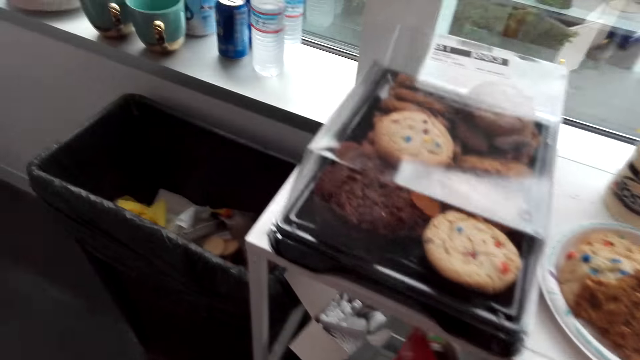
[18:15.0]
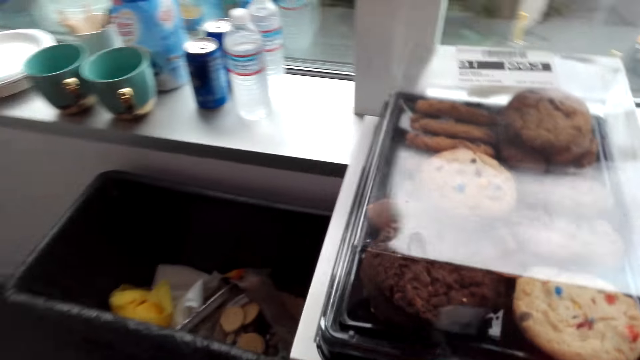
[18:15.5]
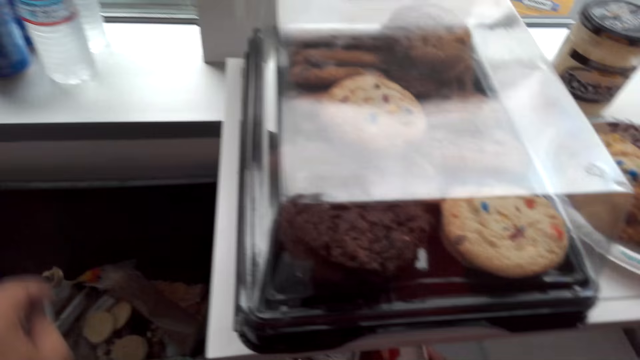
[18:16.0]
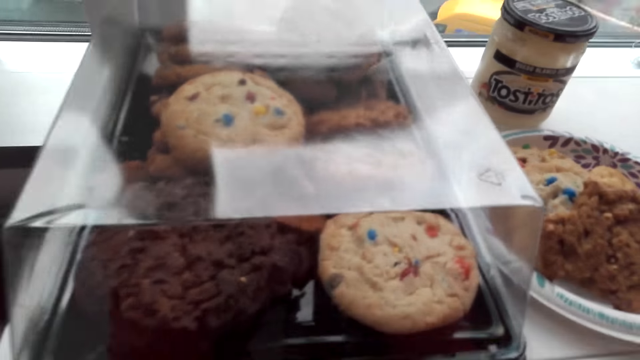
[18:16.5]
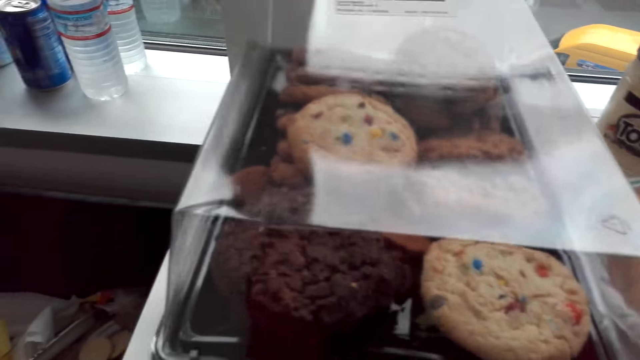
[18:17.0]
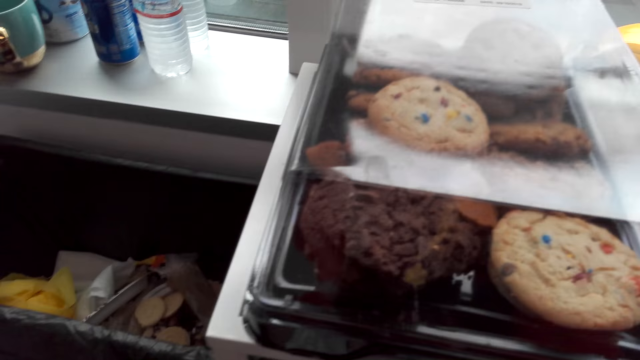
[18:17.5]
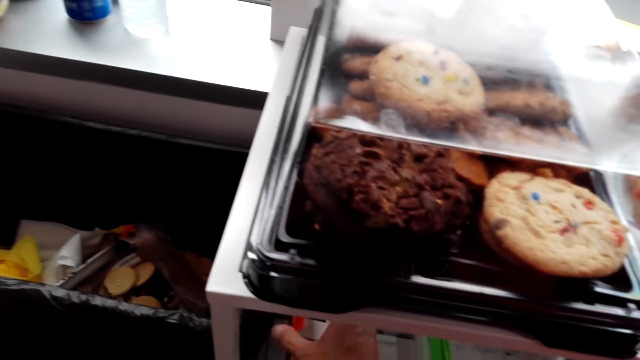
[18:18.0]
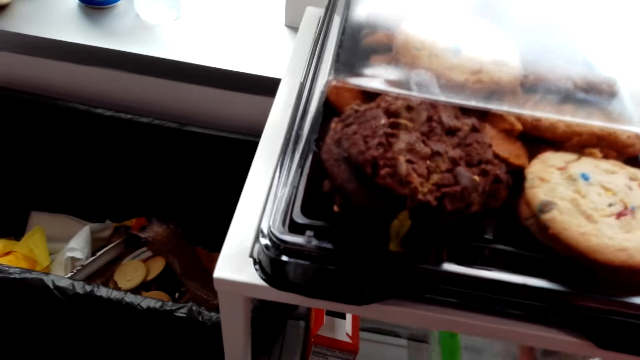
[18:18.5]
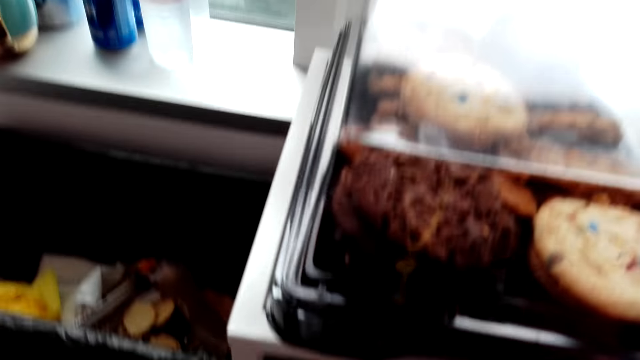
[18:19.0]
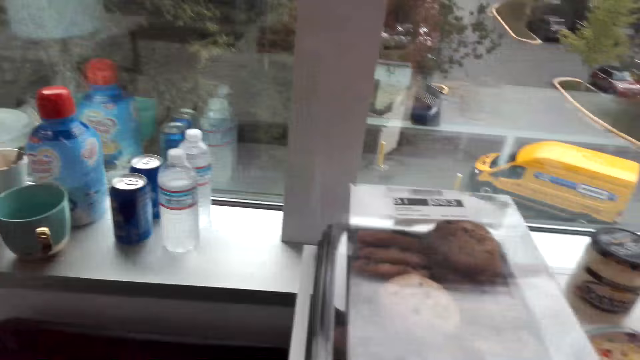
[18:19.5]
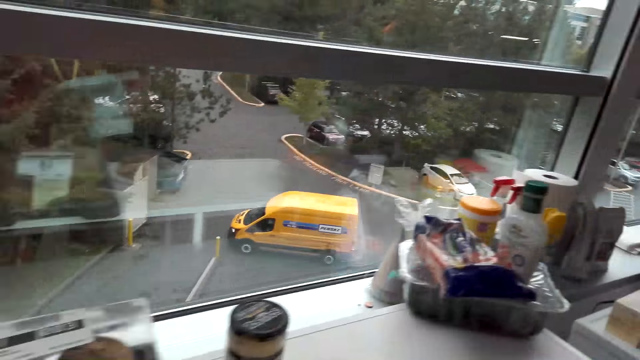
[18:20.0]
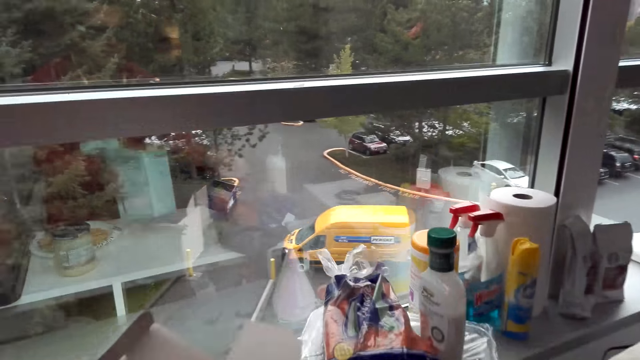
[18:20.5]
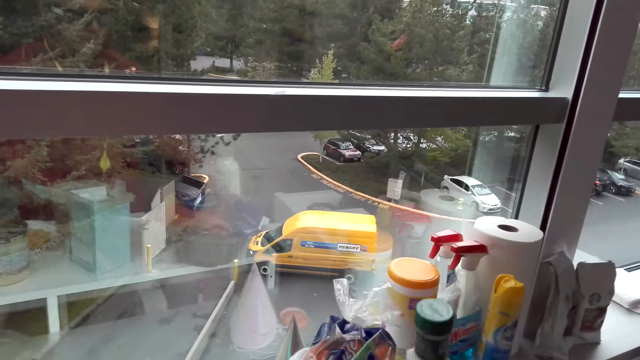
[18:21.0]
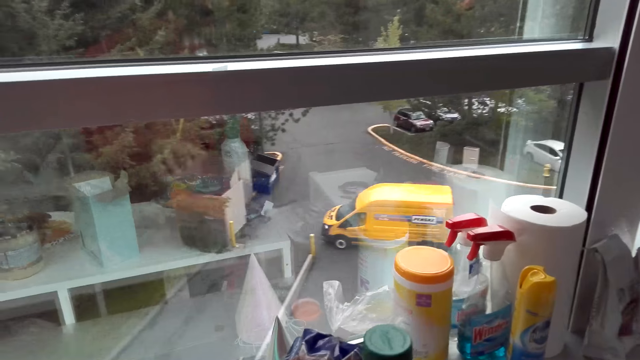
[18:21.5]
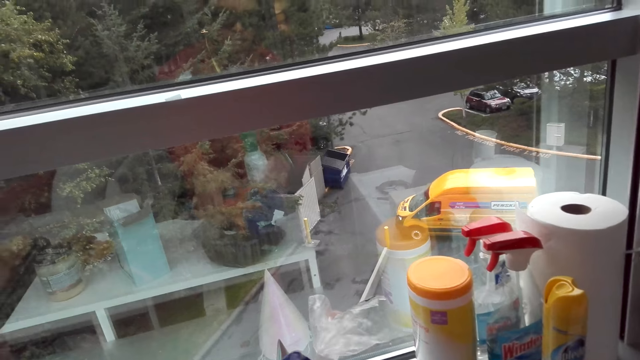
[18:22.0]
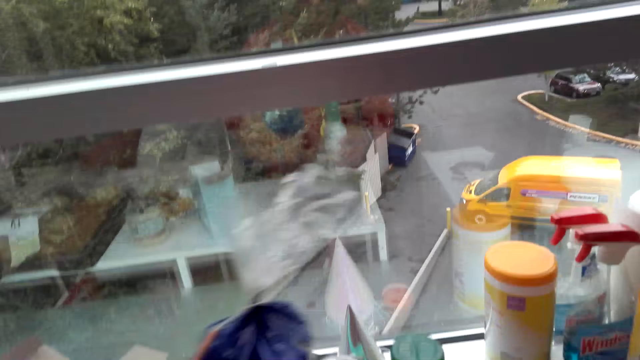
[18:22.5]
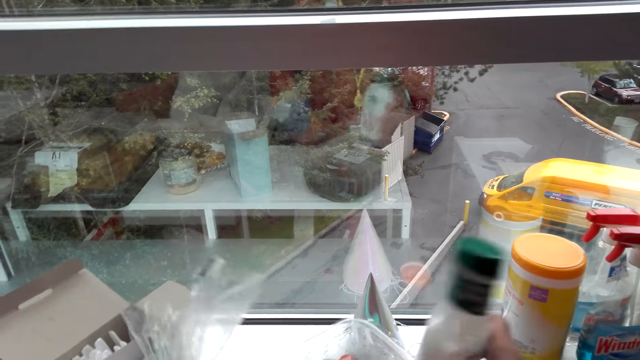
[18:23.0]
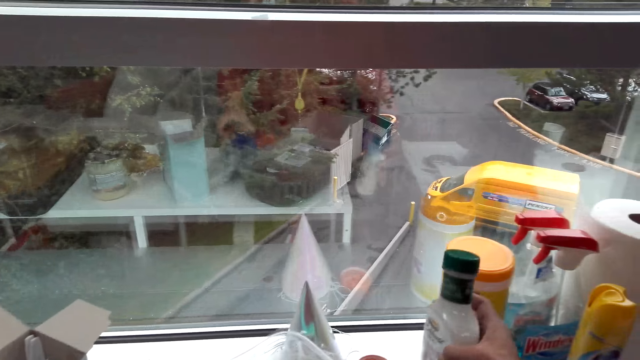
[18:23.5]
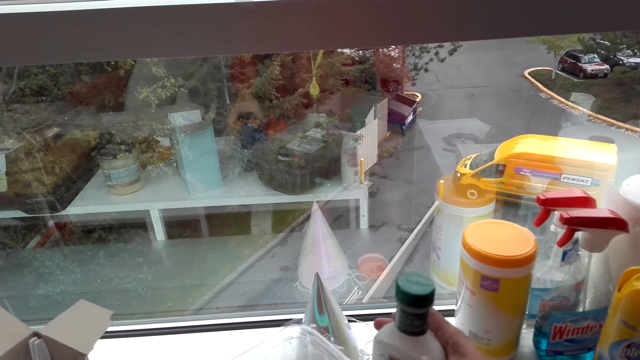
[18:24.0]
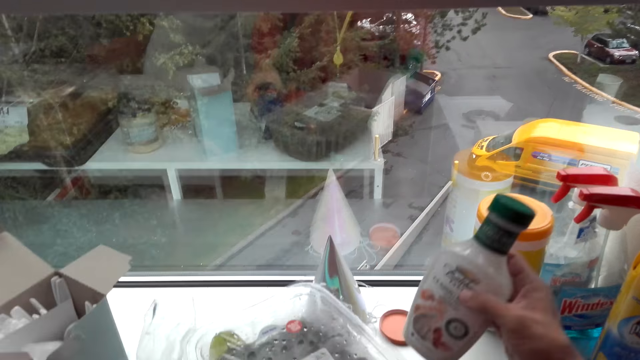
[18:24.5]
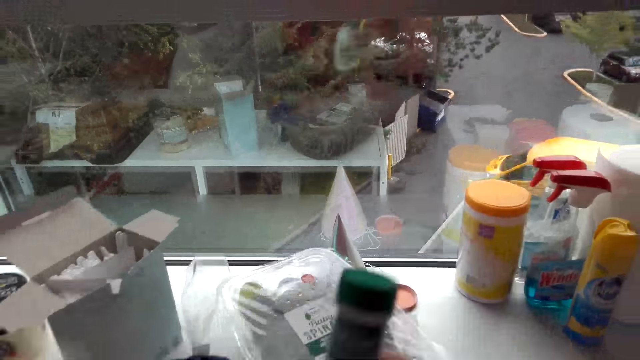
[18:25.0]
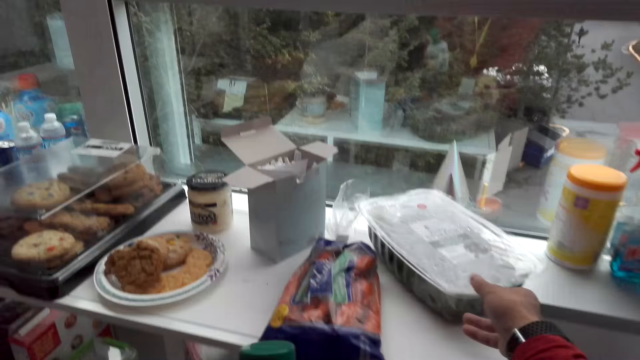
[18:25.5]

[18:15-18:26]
The camera wearer places a box of biscuits in the shelf. They place a box of biscuits in the shelf again. They turn around the room. They hold a box on the stand and sort items on the stand. They take something.

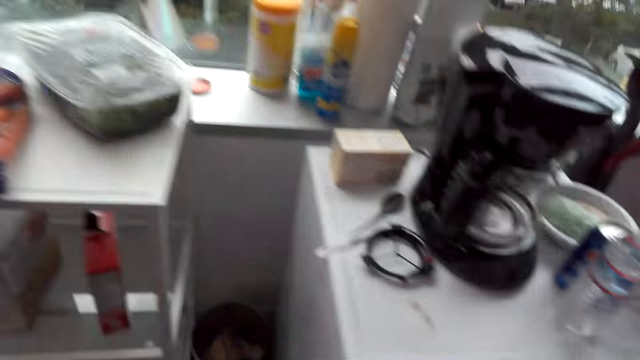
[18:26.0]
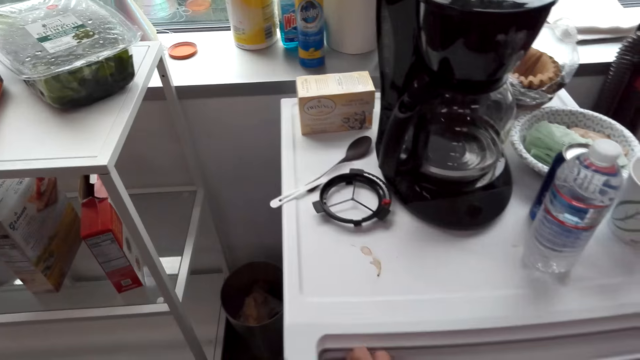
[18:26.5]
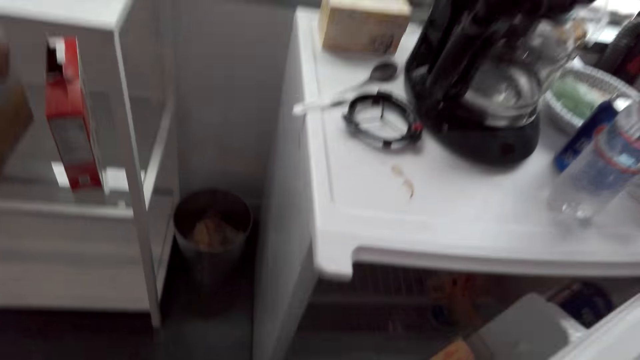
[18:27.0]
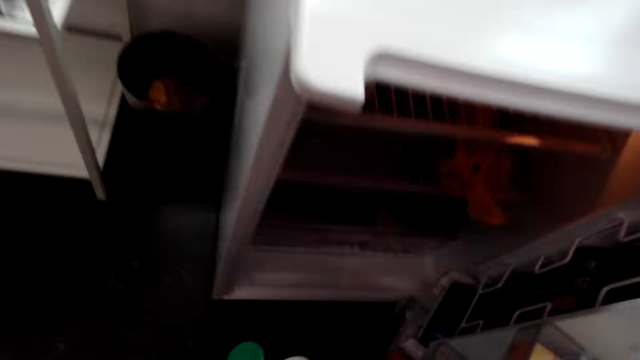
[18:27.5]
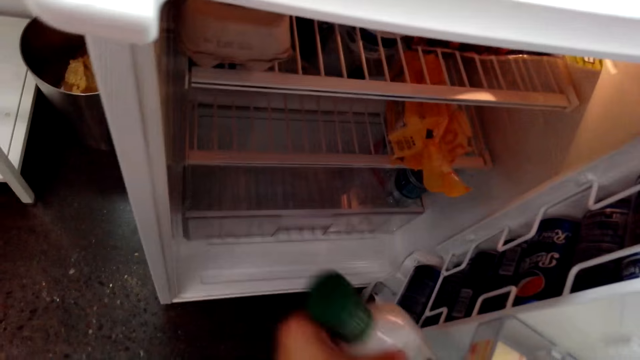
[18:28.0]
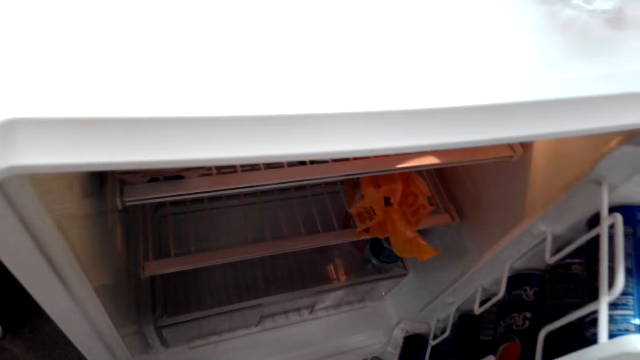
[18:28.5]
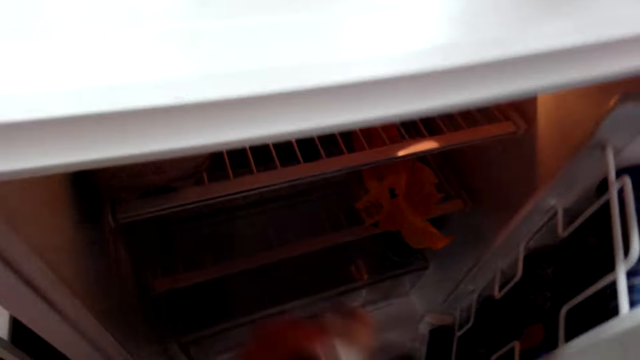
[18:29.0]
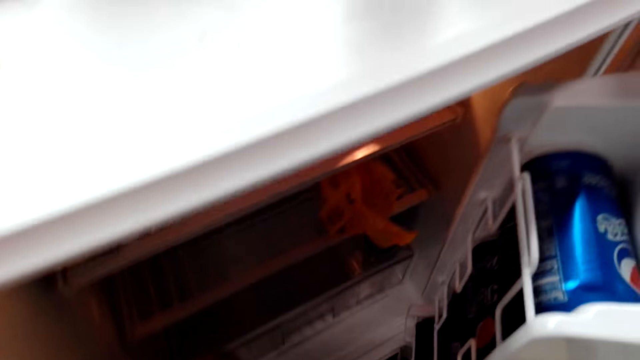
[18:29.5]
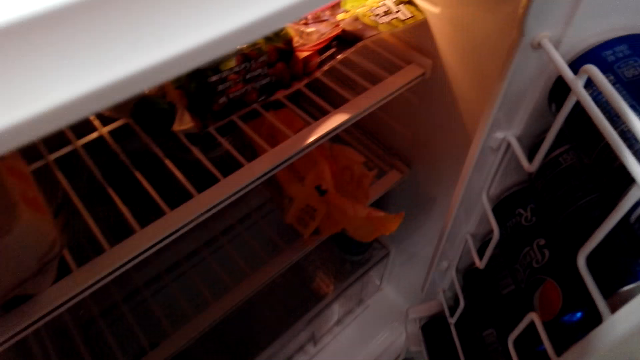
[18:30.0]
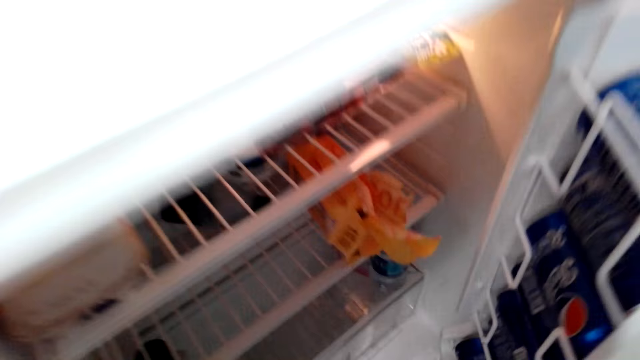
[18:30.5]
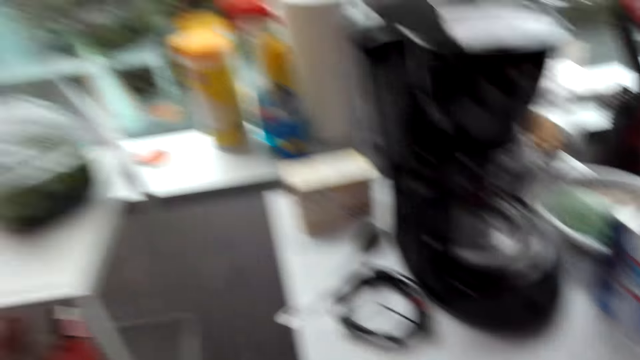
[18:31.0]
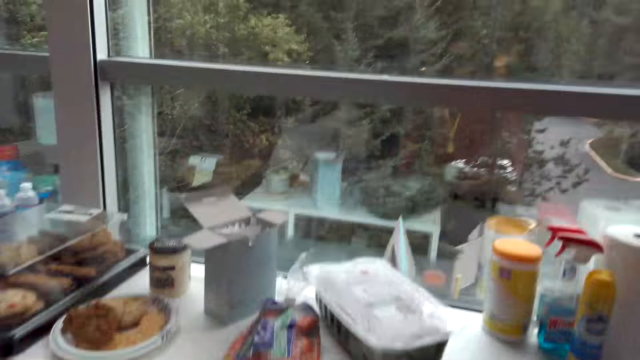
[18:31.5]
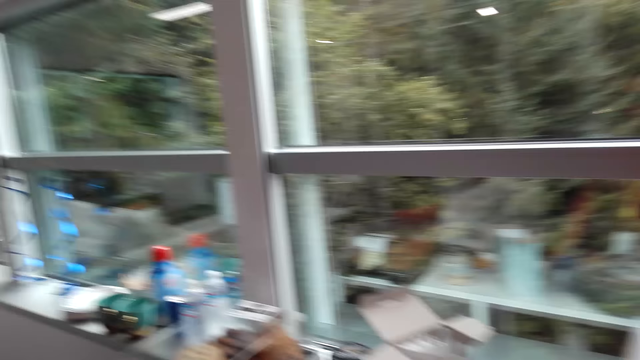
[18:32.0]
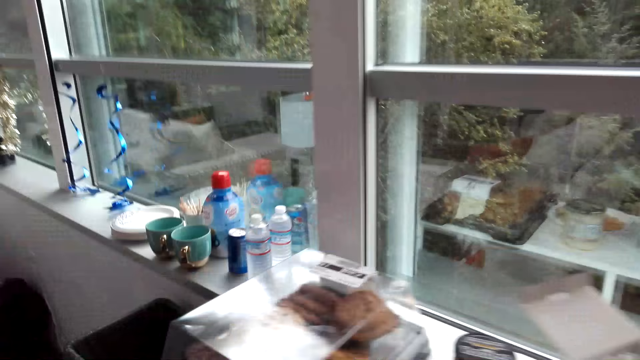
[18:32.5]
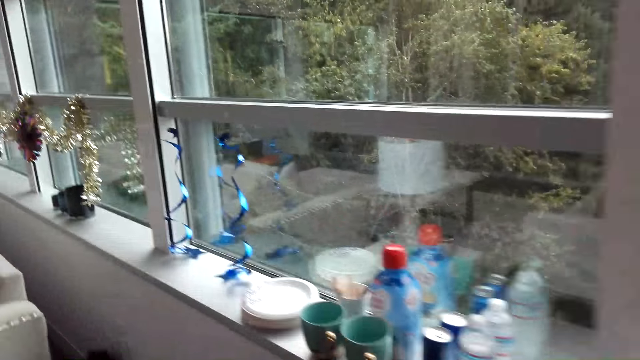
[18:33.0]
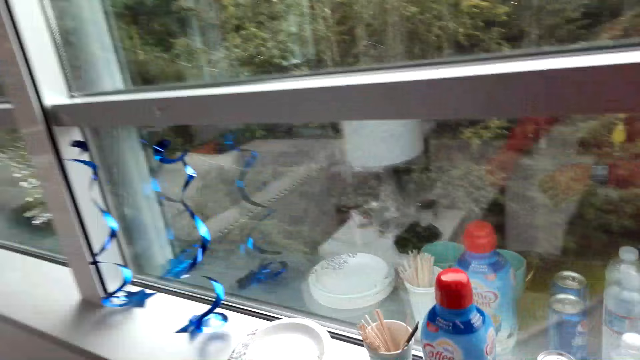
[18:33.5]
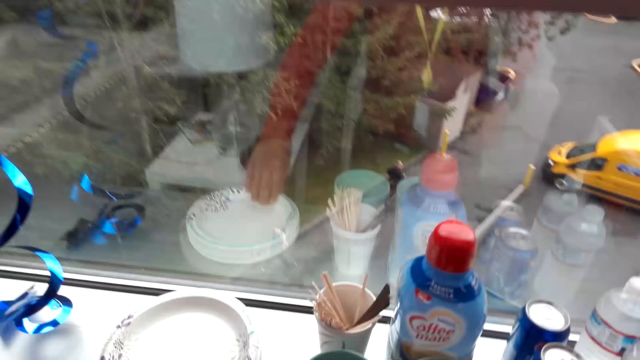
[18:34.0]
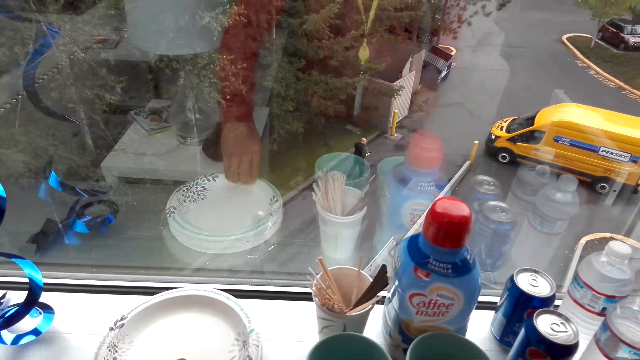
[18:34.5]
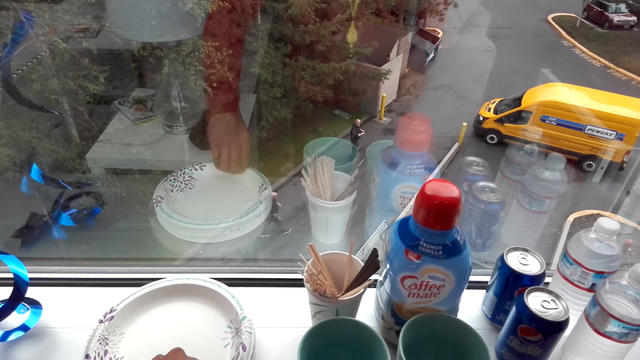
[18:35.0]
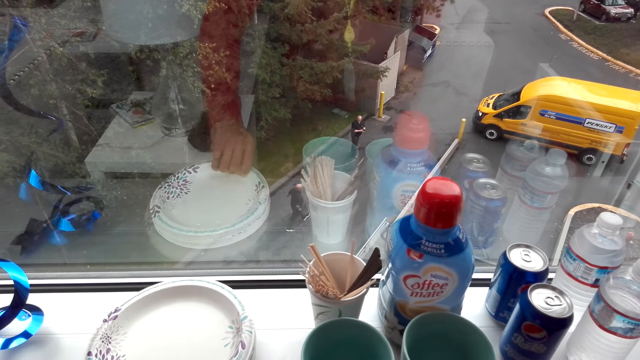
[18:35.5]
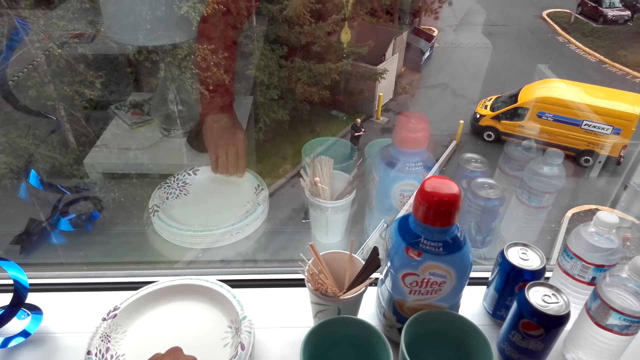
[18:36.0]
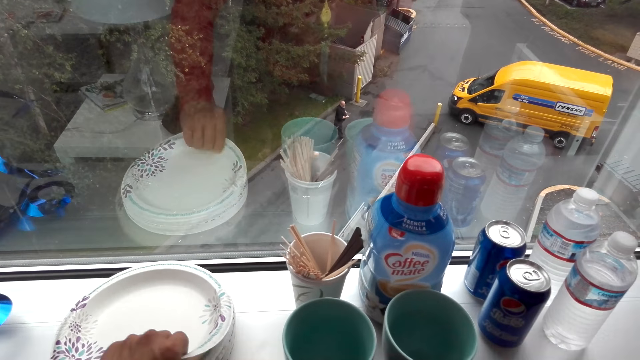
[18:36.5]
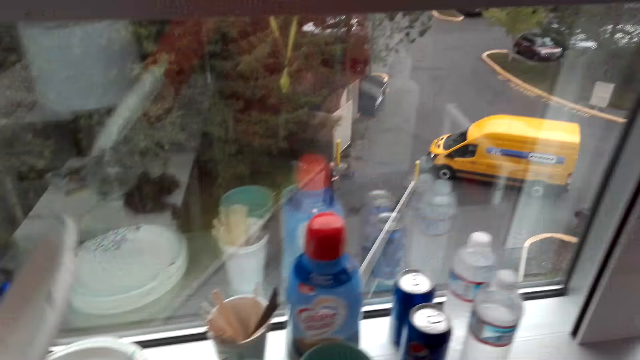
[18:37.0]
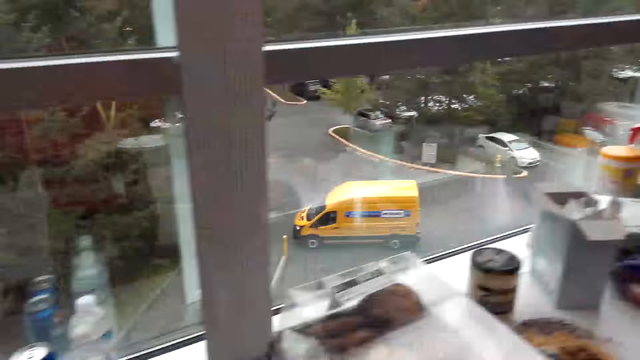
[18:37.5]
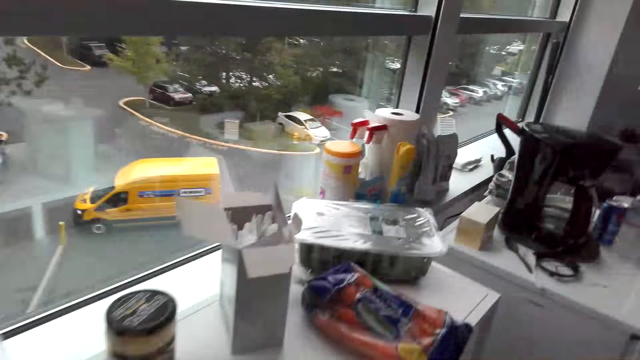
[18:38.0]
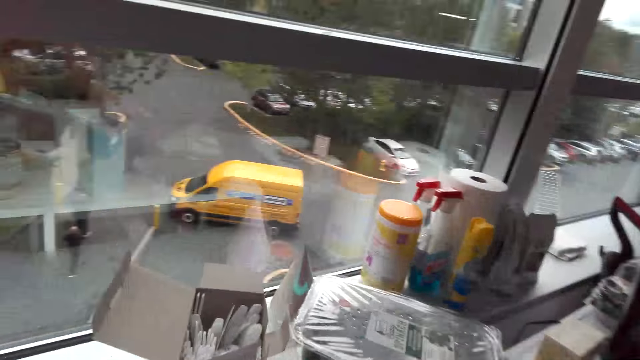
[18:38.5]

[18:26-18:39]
The camera wearer moves around the room. They open a fridge door. They place a bottle in the fridge. They turn around the room. They walk around the room. They take a plate. They pick an item from the stand. They move around the room.
